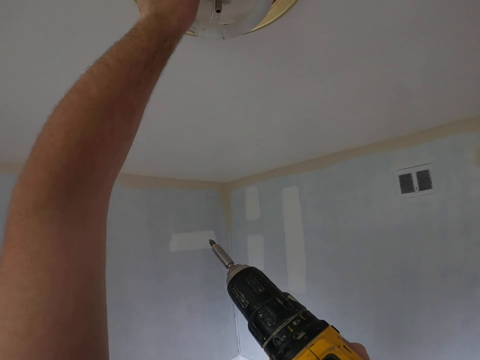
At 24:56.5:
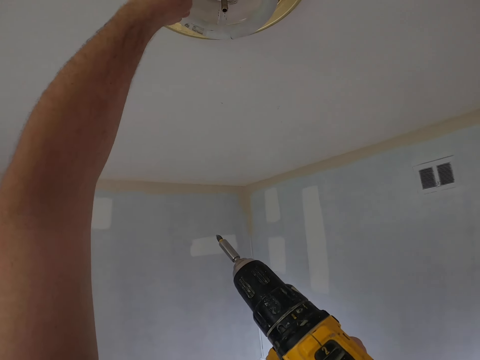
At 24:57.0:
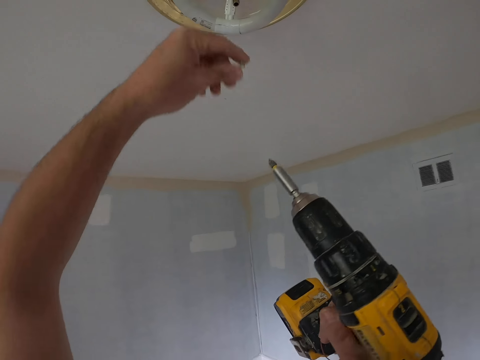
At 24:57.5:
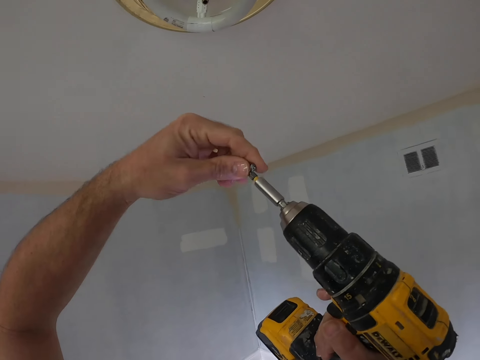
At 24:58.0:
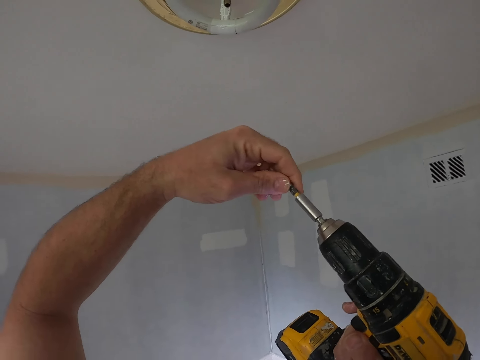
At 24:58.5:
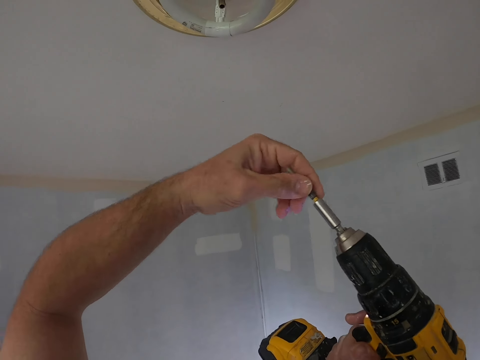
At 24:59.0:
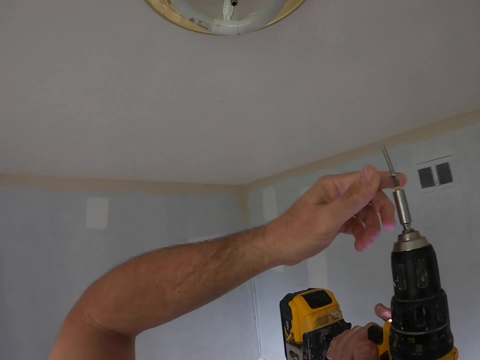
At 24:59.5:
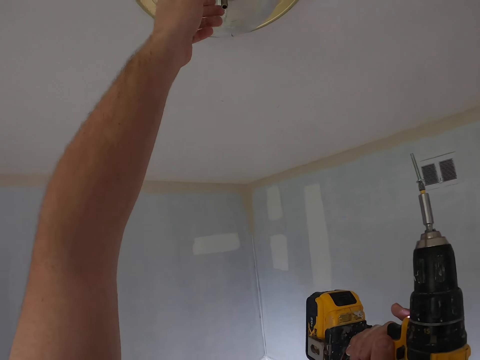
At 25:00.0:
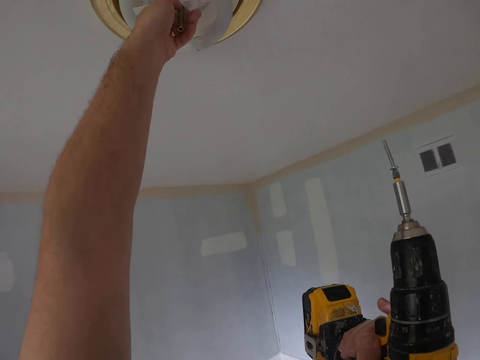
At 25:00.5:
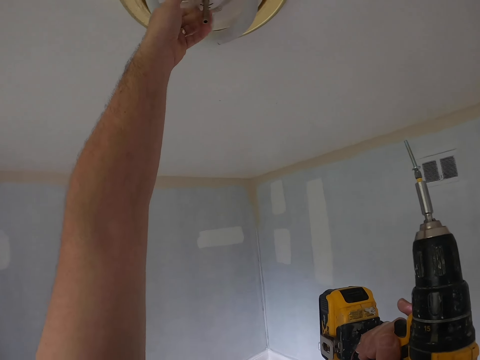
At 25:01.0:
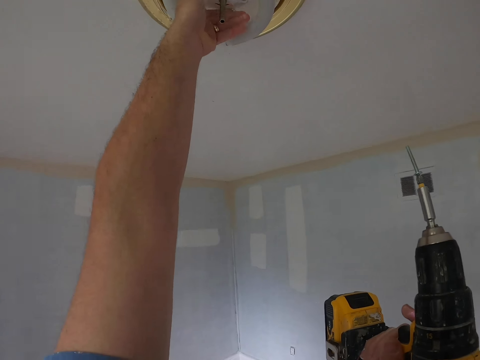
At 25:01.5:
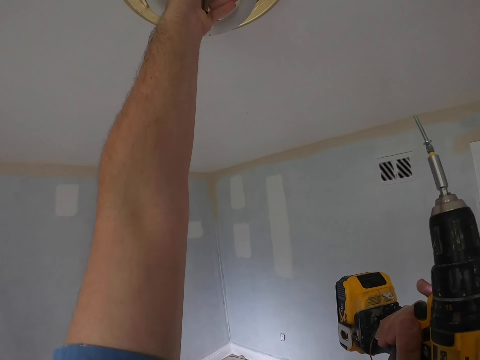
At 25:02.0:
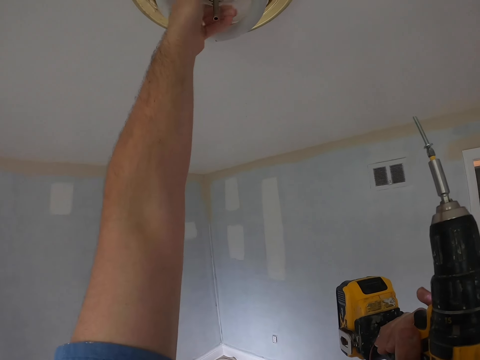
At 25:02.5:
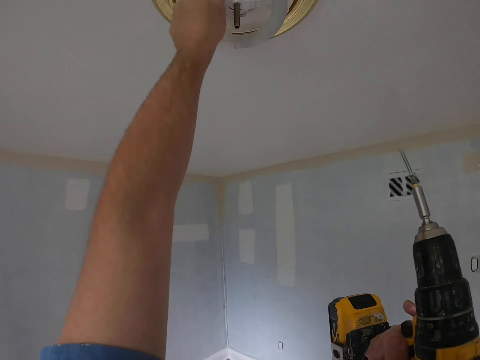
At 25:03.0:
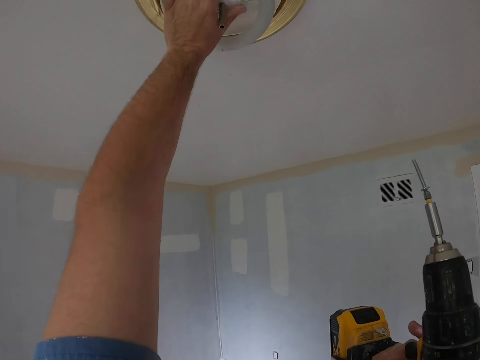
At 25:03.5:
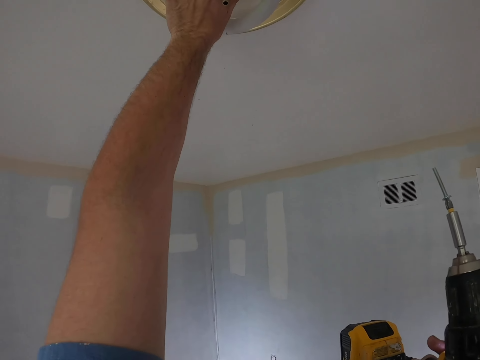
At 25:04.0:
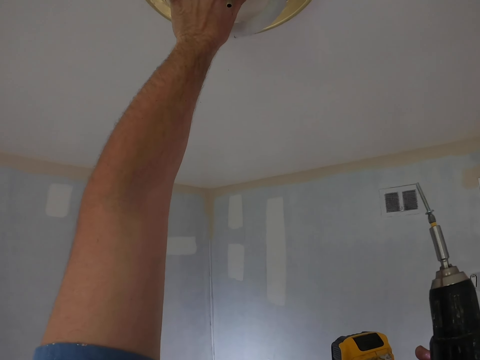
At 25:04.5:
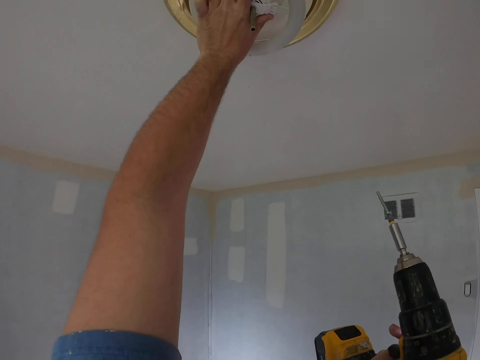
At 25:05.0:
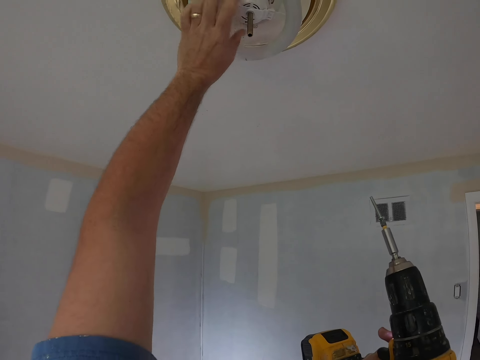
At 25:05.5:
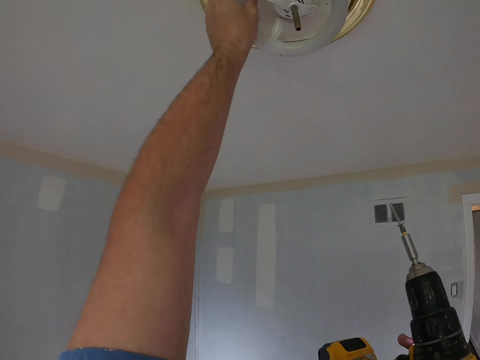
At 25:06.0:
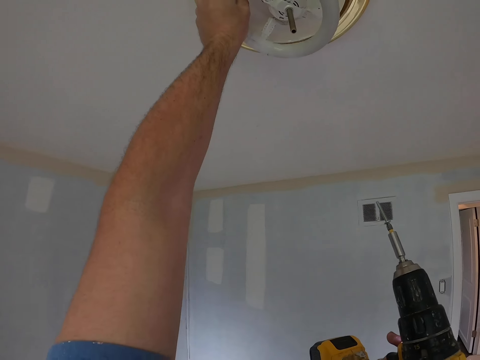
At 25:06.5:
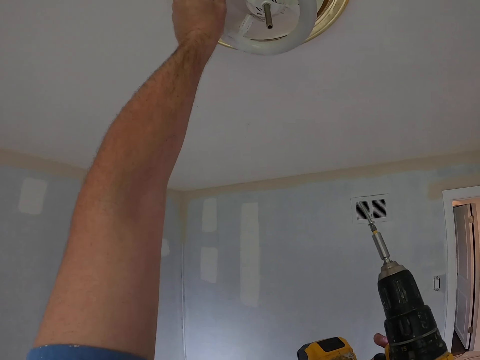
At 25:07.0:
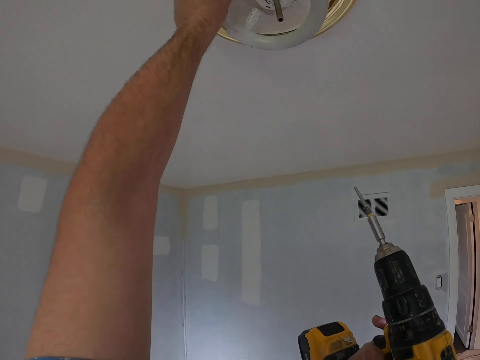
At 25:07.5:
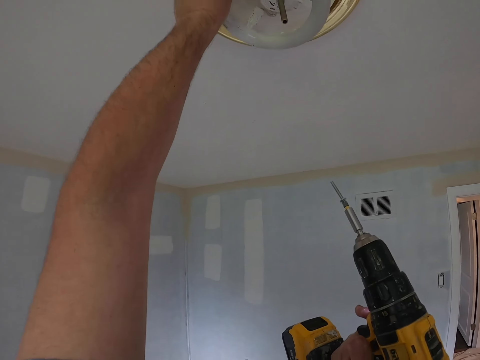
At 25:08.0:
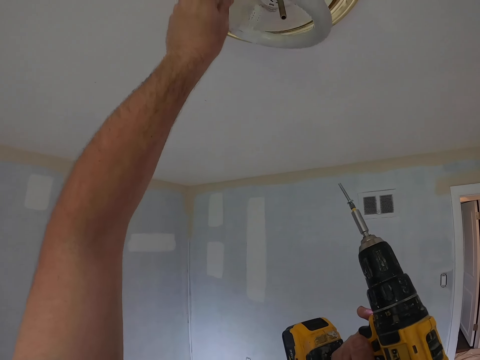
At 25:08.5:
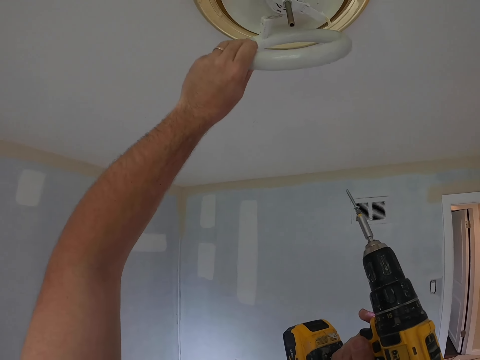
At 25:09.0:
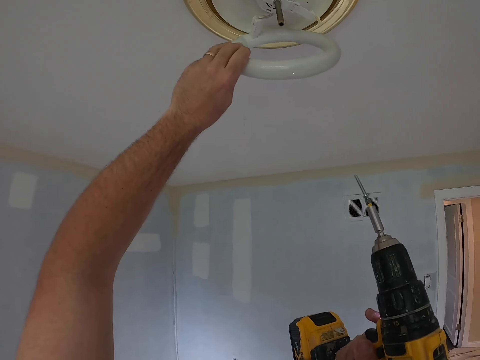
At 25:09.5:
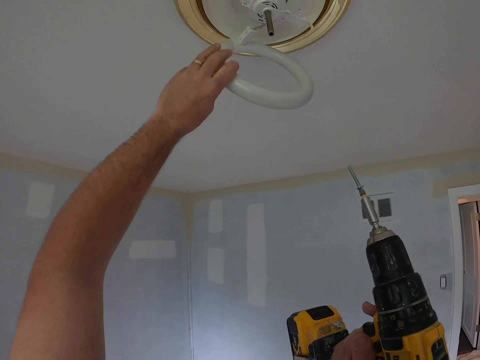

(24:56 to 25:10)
The camera wearer puts a nail on the drill machine. They touch the metal. They fix the decoration with the hand. They touch the holder.

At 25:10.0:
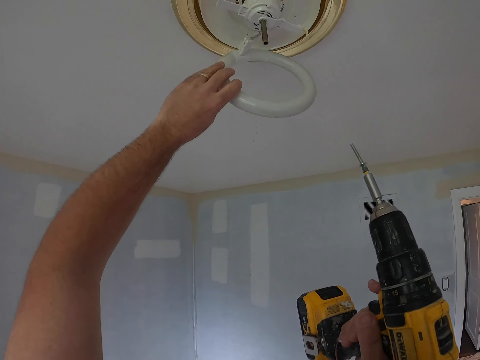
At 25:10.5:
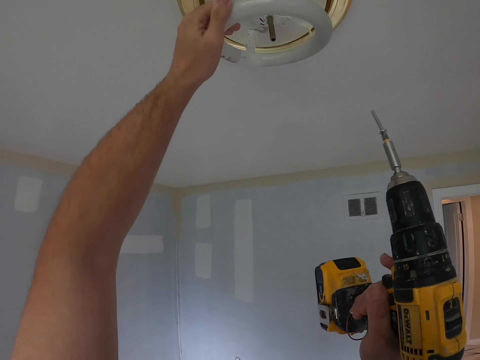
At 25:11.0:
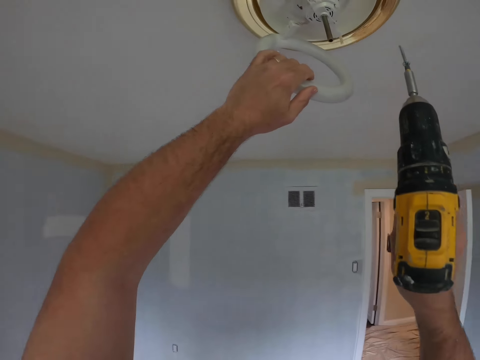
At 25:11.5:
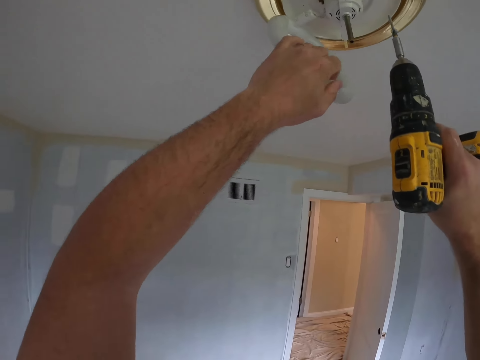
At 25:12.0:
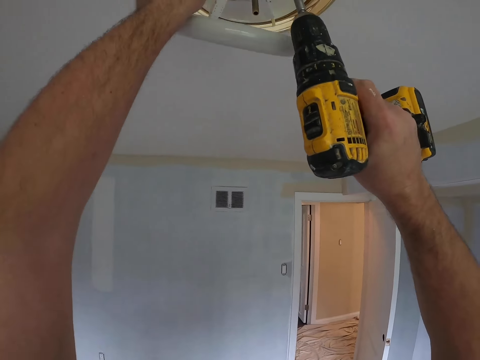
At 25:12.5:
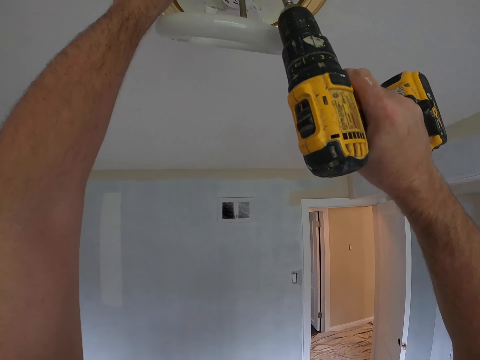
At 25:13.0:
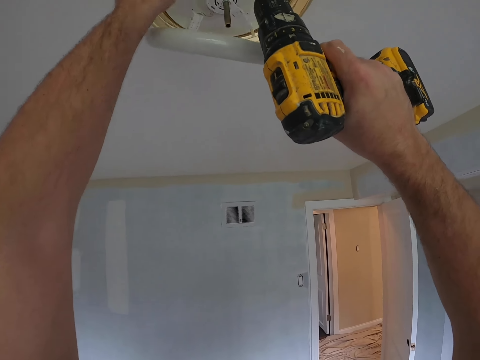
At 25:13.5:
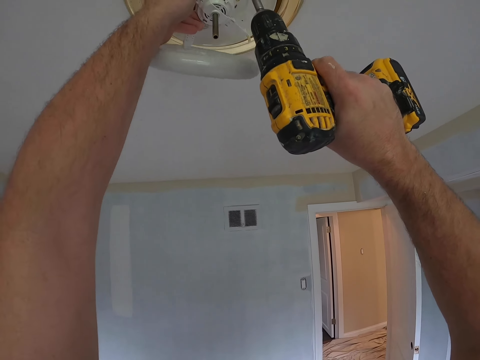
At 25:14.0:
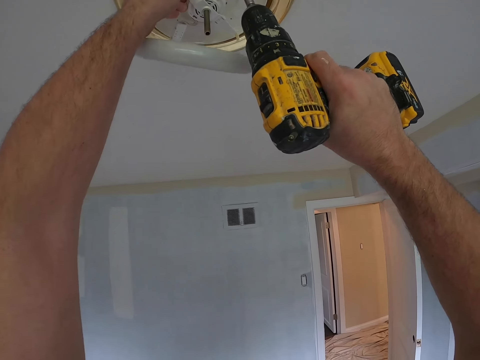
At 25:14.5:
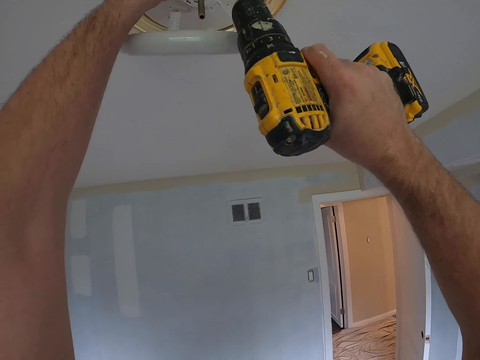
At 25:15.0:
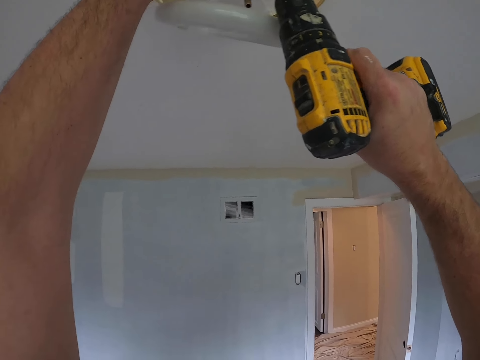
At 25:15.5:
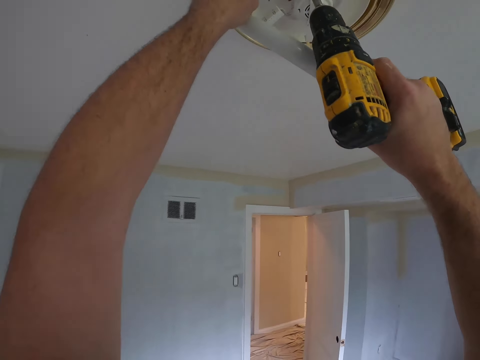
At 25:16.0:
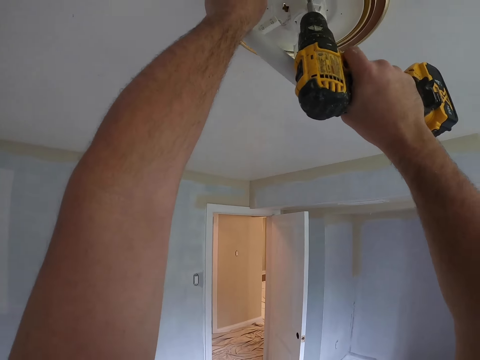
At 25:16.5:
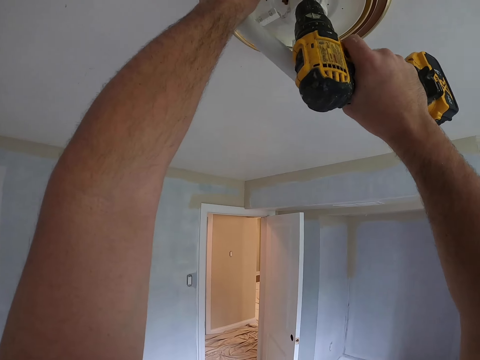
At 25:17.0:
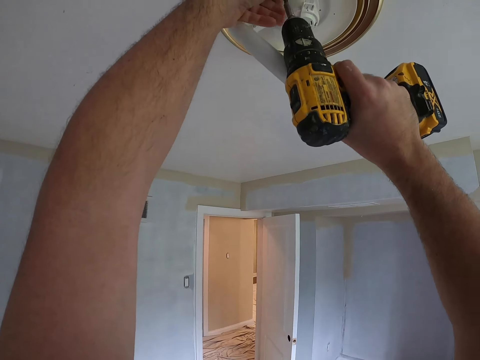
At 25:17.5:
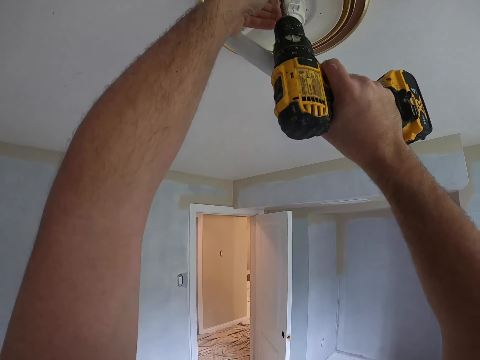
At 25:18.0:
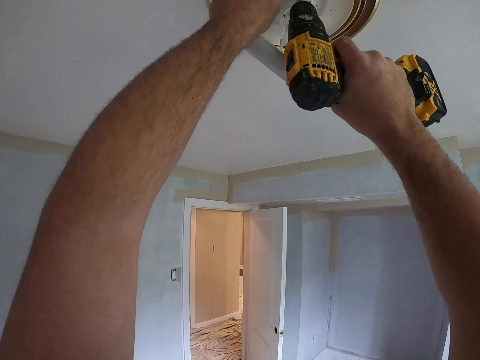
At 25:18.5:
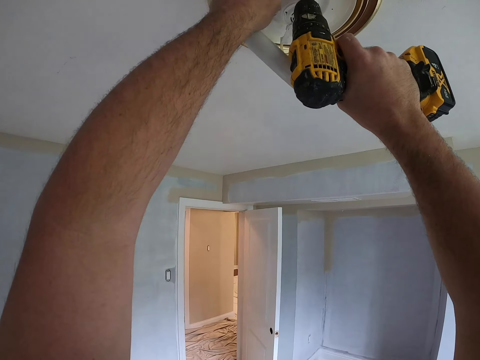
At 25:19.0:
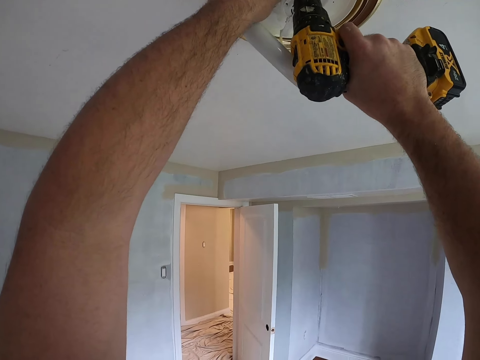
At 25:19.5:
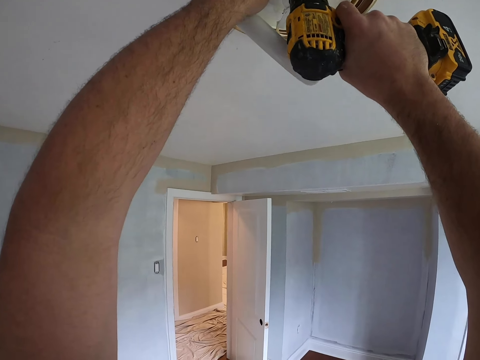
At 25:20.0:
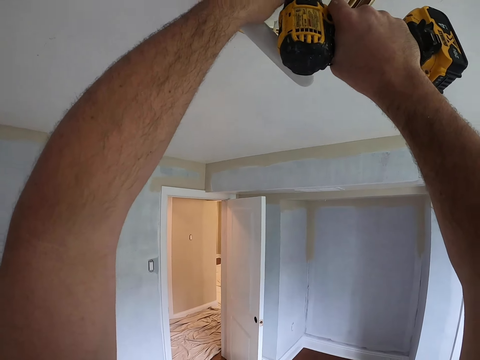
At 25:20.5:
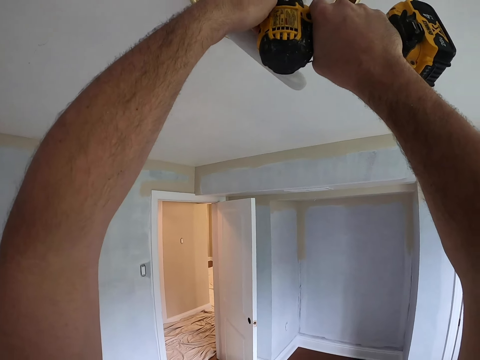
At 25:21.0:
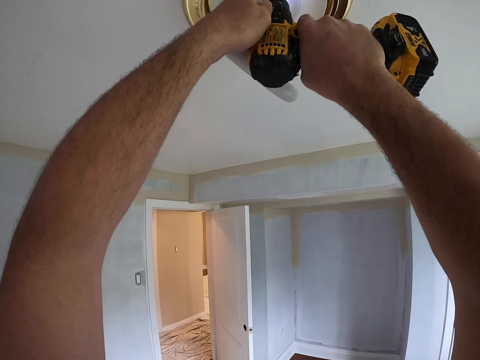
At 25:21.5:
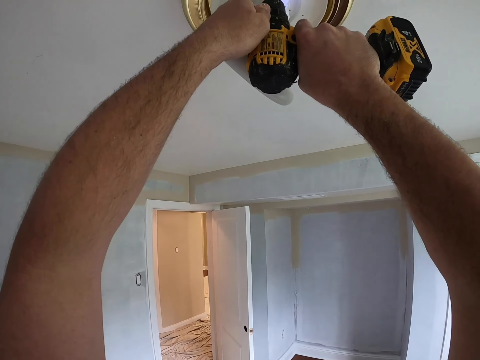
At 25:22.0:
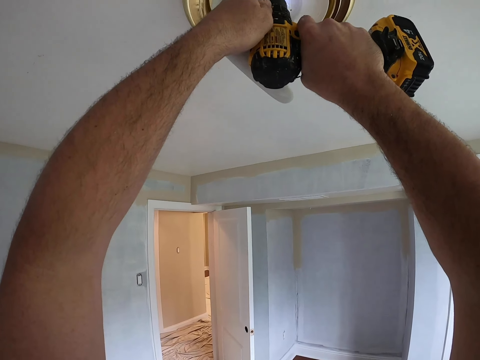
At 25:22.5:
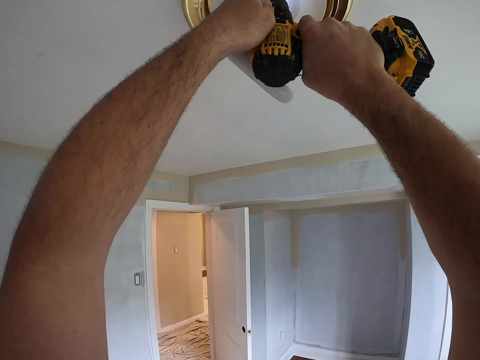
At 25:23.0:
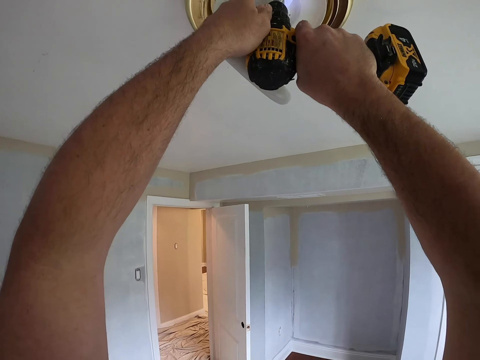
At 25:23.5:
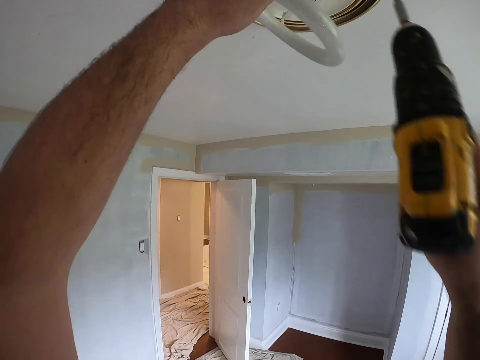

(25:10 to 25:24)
The camera wearer drills the decoration. They touch the drill bit. They drill.
